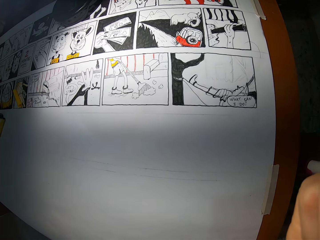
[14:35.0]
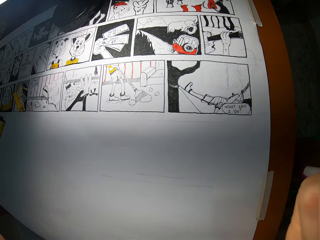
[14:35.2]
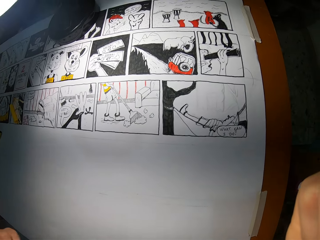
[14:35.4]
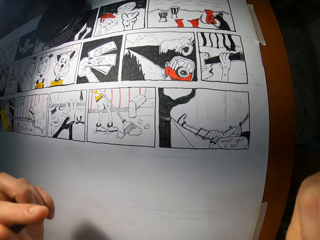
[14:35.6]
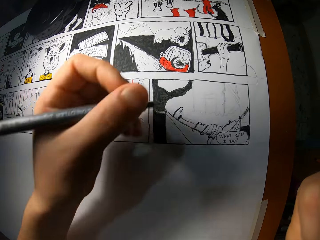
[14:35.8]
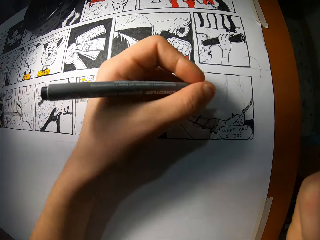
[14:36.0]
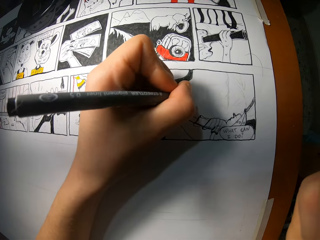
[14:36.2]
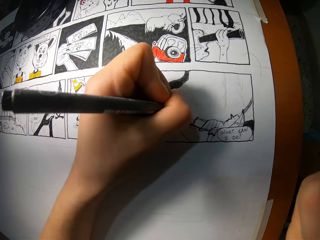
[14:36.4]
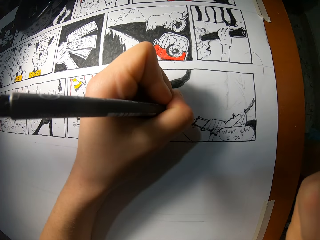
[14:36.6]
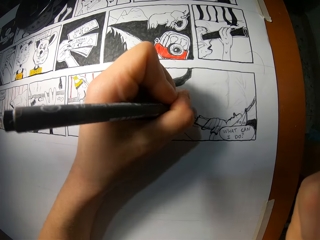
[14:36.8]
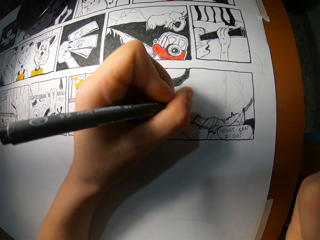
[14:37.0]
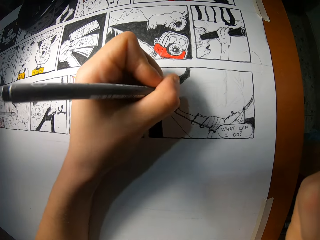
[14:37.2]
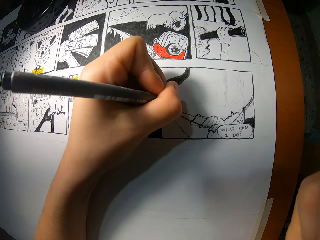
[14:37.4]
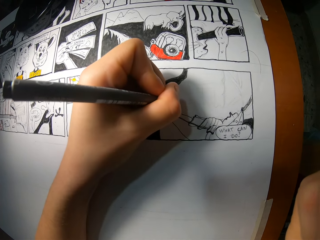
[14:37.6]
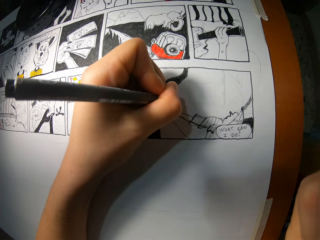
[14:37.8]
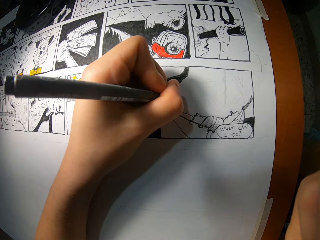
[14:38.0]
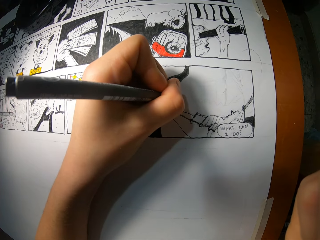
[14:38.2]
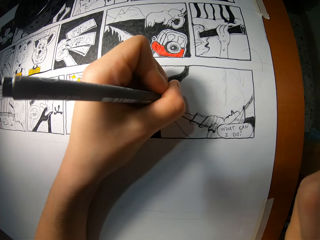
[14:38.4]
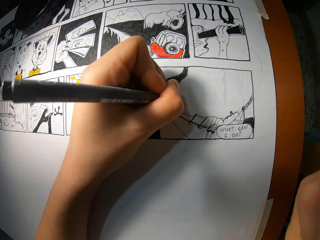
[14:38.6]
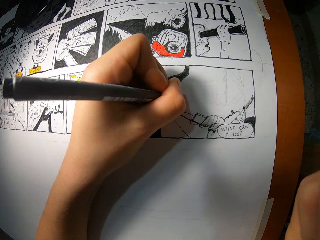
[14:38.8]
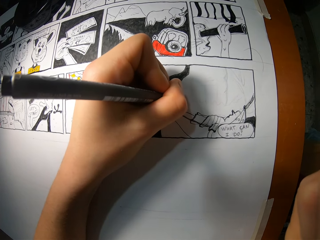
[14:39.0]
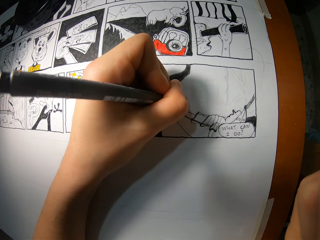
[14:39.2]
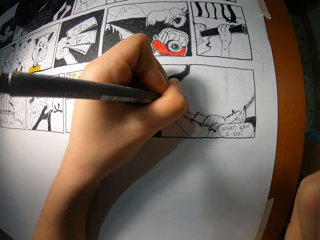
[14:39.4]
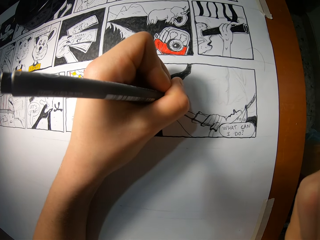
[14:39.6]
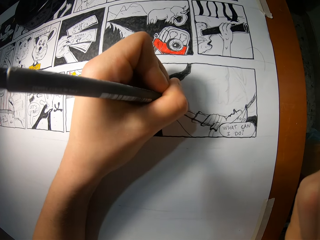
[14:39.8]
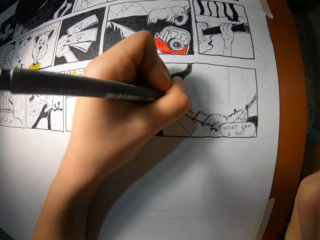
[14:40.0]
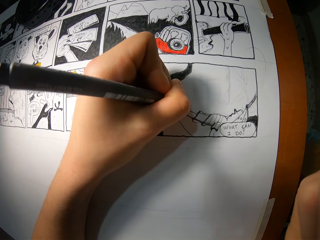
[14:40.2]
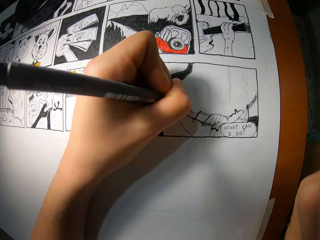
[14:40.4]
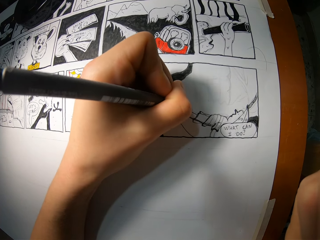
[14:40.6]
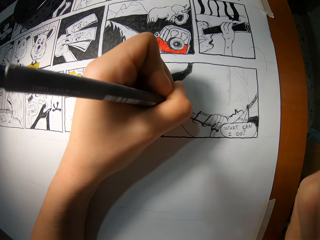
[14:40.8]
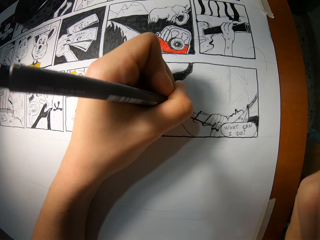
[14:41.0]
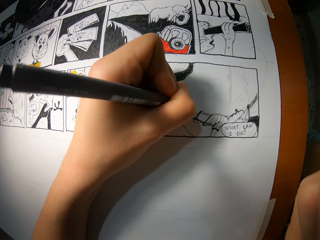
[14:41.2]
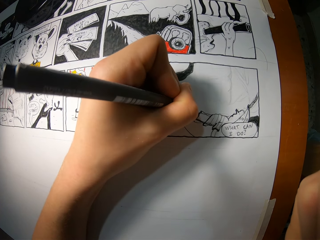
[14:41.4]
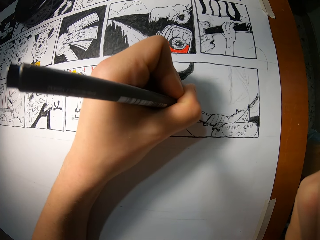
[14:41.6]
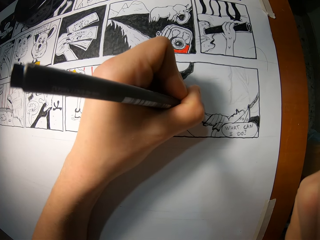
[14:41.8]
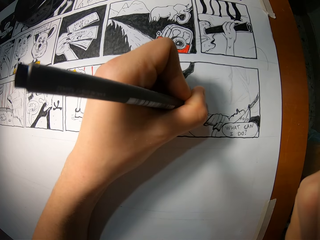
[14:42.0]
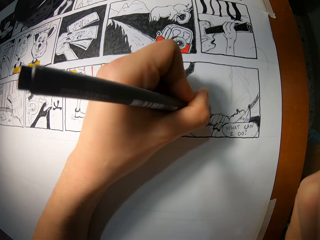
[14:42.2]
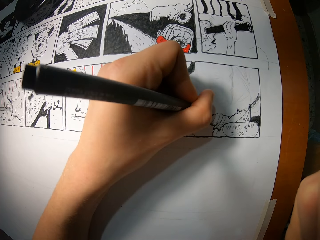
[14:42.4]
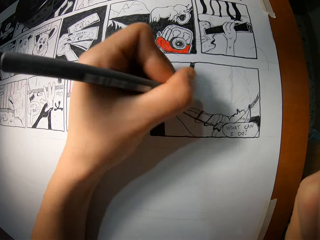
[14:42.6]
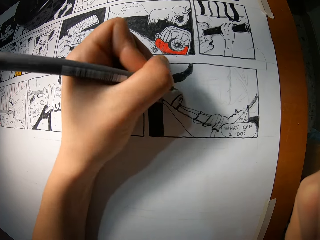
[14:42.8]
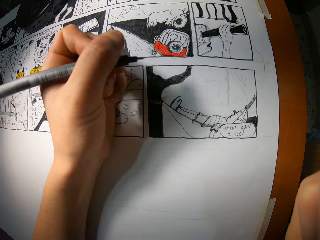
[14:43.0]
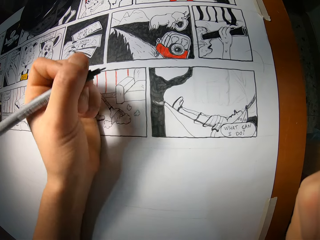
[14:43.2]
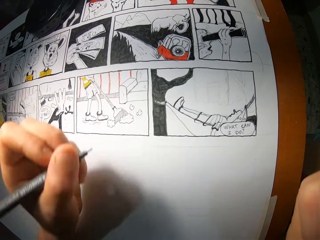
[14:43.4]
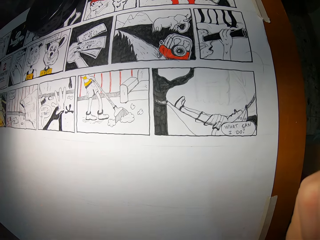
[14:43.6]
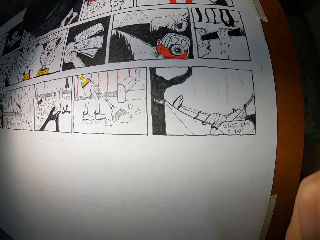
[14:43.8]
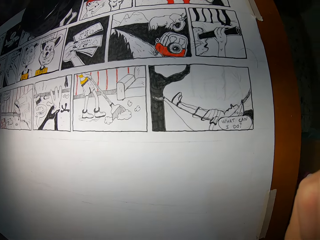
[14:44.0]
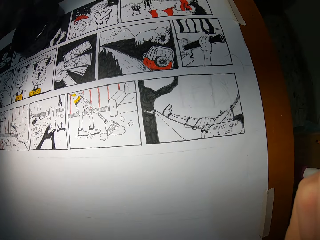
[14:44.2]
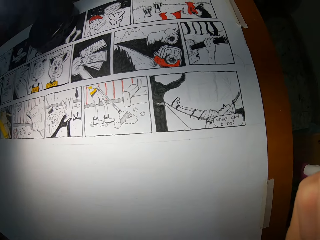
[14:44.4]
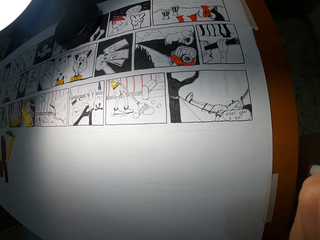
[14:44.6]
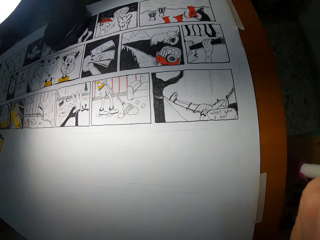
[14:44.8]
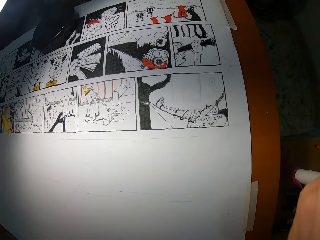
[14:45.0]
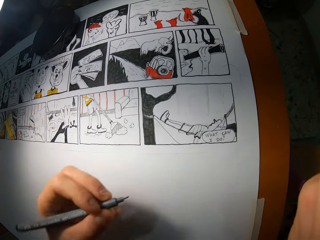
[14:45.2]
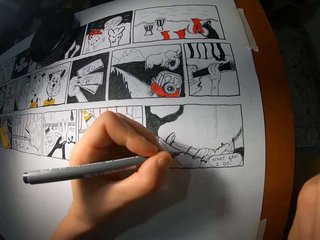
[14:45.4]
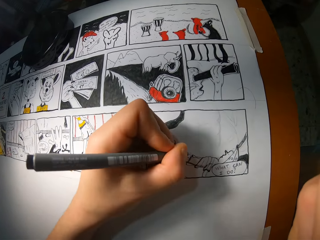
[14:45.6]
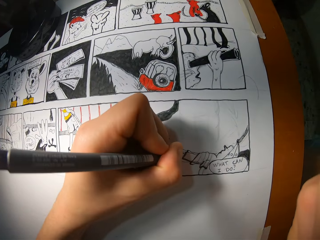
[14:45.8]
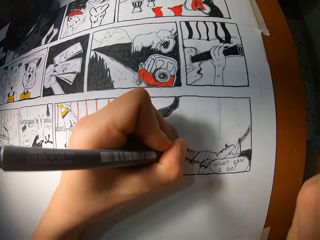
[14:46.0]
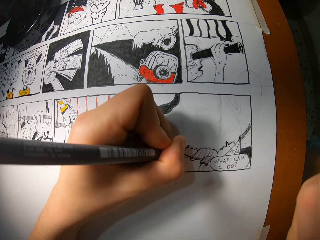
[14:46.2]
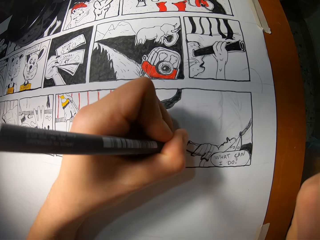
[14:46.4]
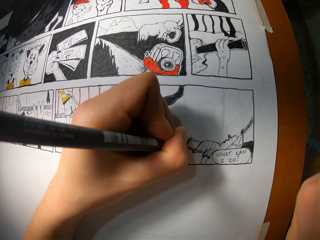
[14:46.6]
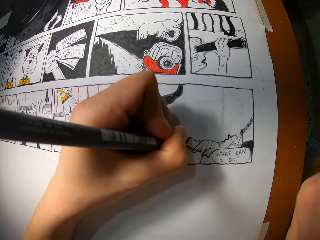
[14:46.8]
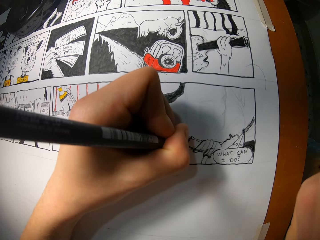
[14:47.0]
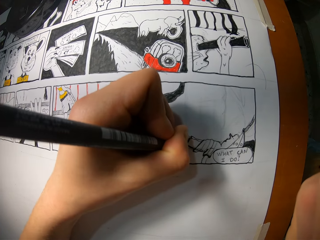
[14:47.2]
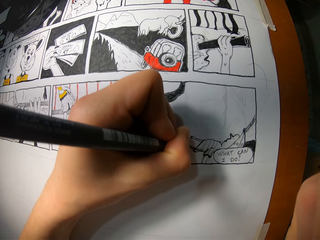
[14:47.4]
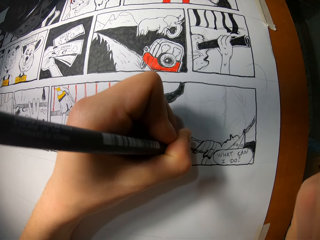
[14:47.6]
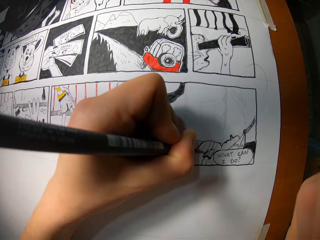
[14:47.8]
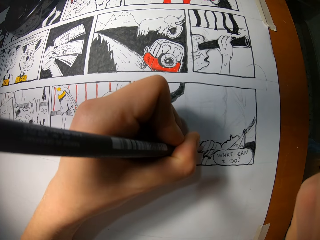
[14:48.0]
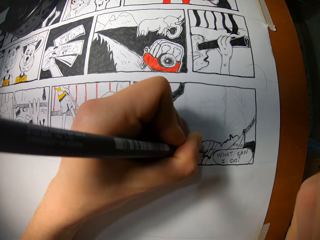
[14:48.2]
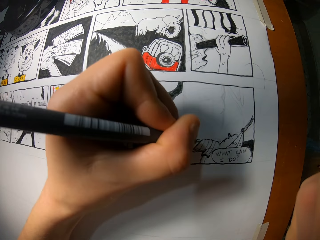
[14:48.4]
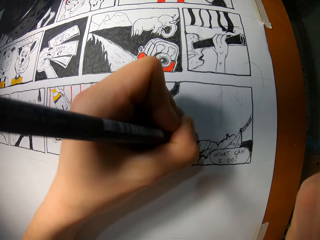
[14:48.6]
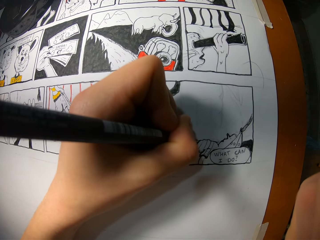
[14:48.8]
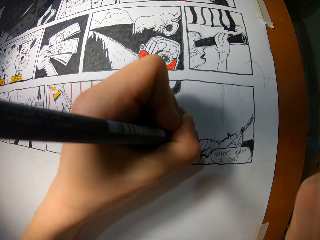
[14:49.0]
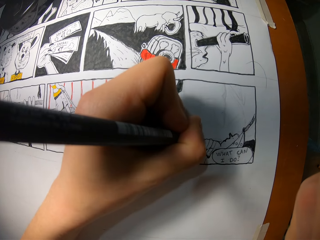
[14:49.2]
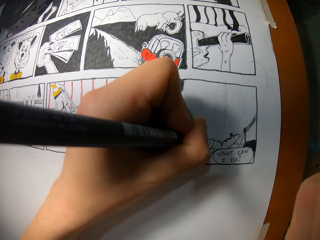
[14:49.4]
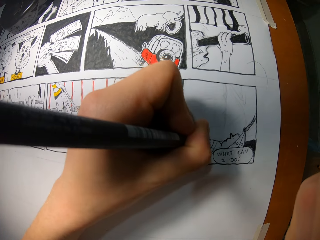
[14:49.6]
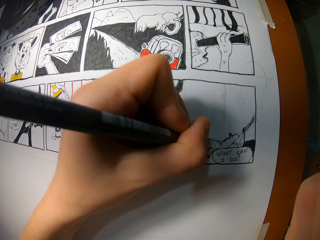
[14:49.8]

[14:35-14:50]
The camera wearer draws an image. They check the image. They draw the image.

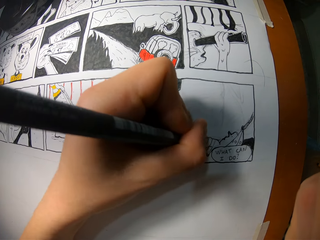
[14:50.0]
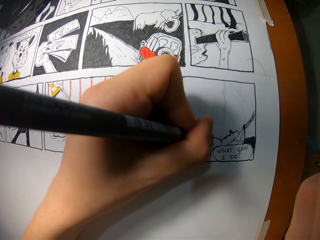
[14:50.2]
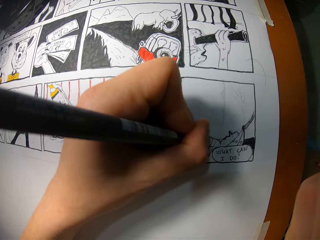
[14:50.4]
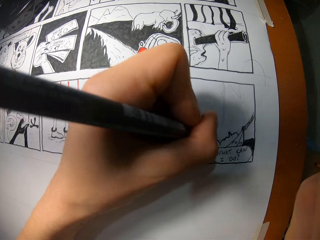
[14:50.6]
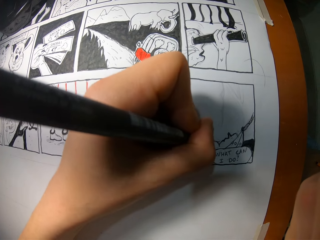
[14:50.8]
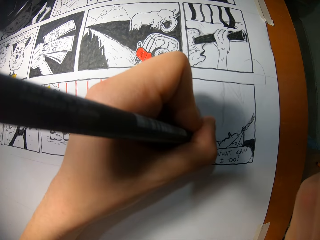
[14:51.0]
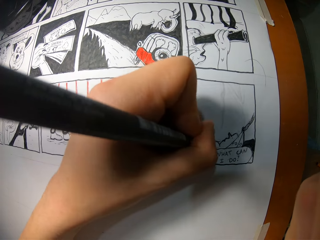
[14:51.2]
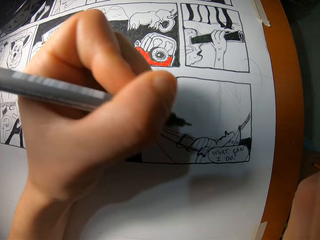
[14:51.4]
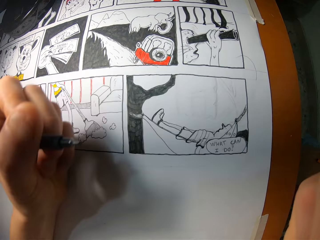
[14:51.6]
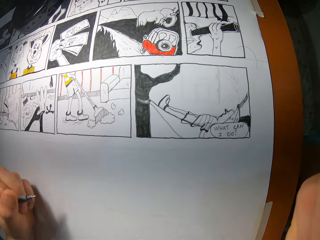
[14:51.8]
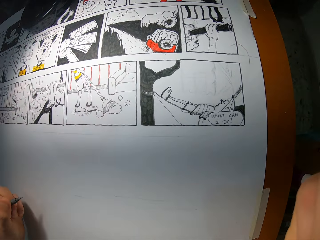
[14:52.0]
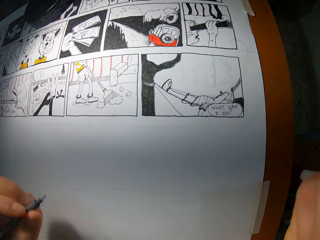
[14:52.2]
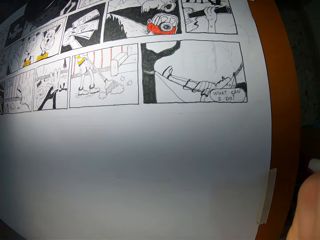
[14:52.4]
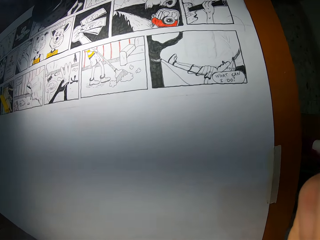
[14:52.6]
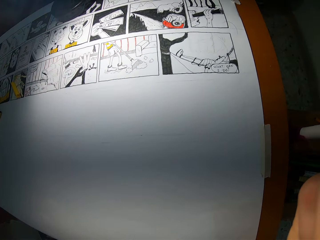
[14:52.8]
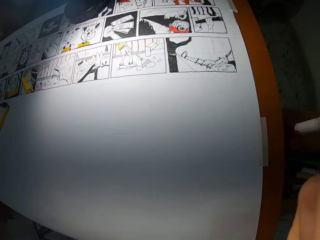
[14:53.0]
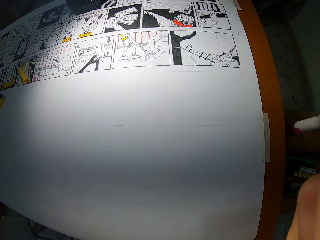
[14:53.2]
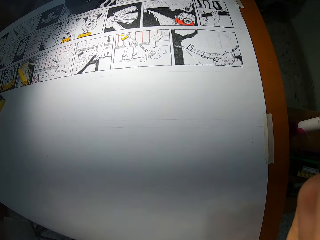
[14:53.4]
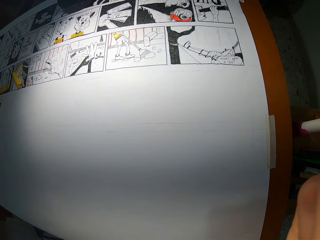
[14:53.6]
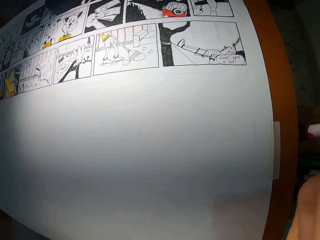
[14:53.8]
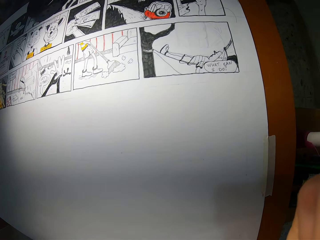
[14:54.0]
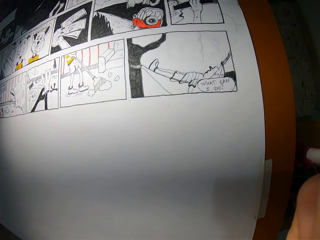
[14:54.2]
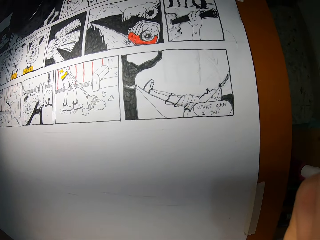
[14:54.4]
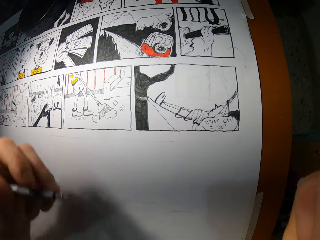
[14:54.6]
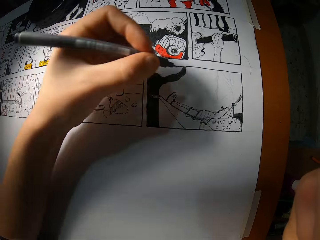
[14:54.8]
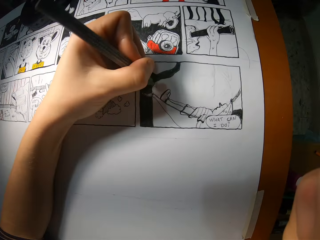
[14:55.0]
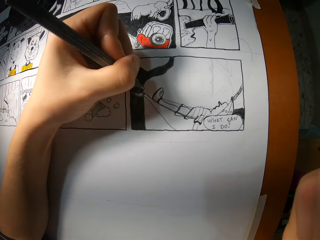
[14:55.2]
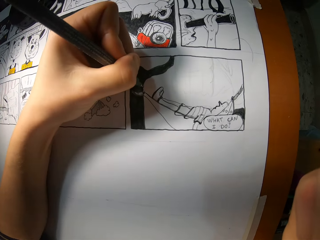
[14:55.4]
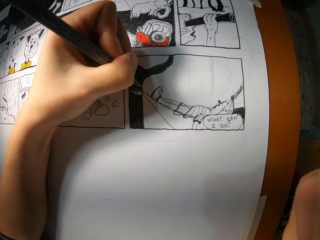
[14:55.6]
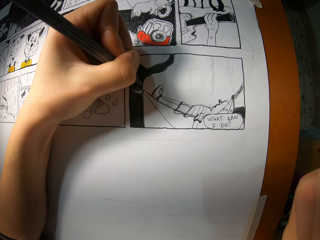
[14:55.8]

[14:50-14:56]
The camera wearer checks the image. They draw the image.
